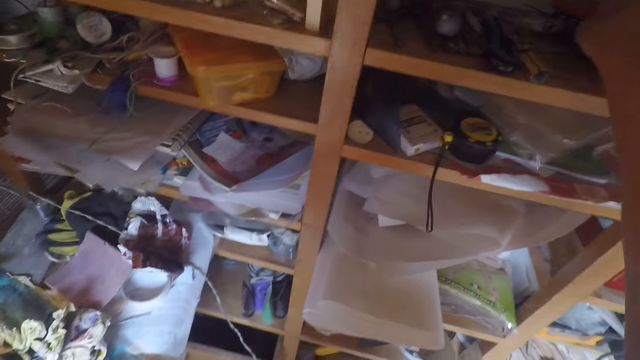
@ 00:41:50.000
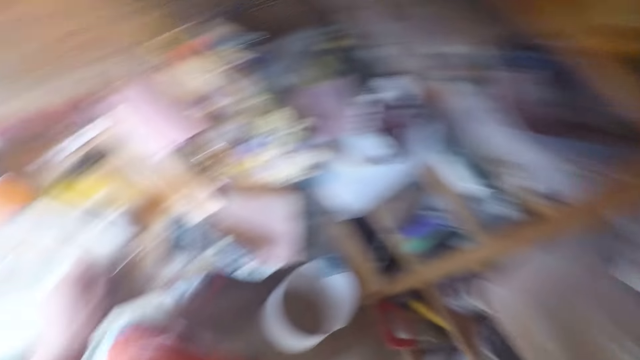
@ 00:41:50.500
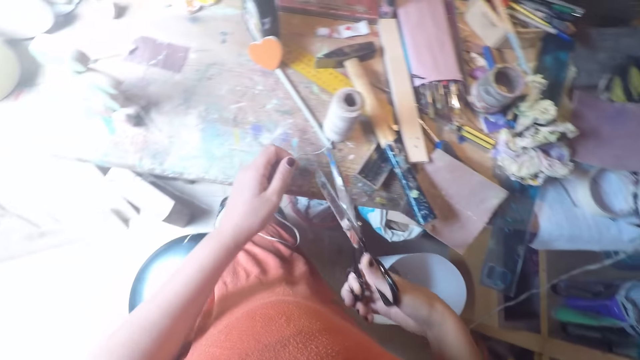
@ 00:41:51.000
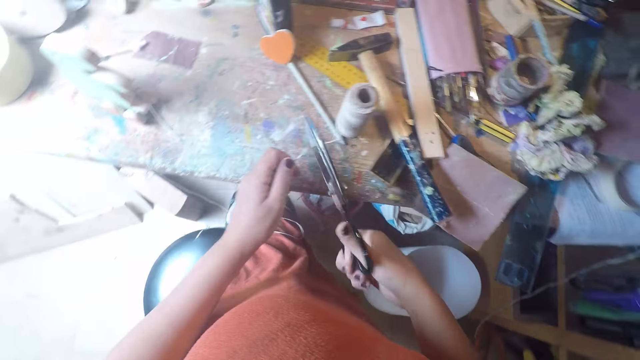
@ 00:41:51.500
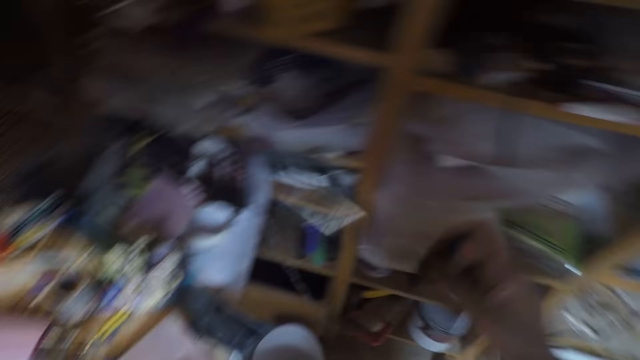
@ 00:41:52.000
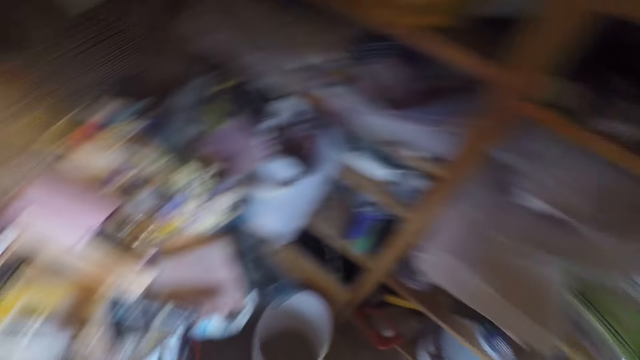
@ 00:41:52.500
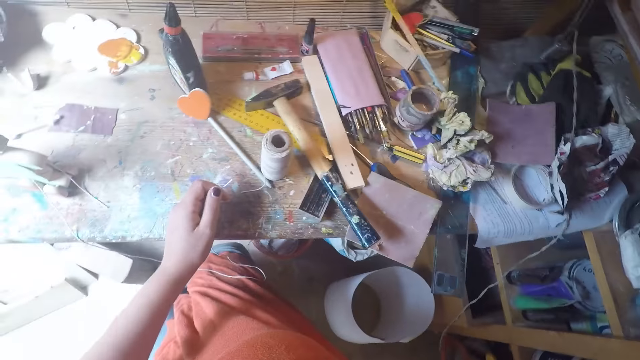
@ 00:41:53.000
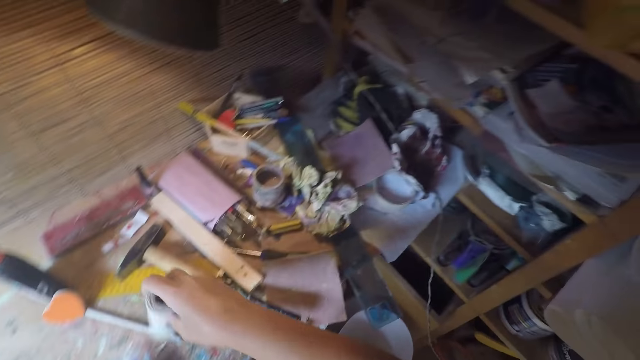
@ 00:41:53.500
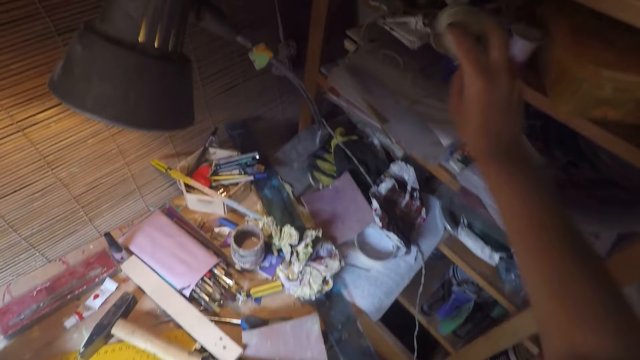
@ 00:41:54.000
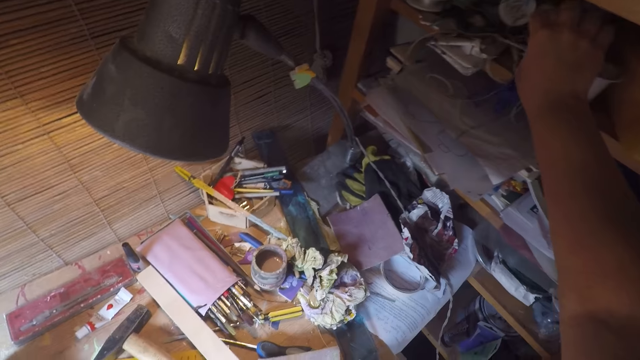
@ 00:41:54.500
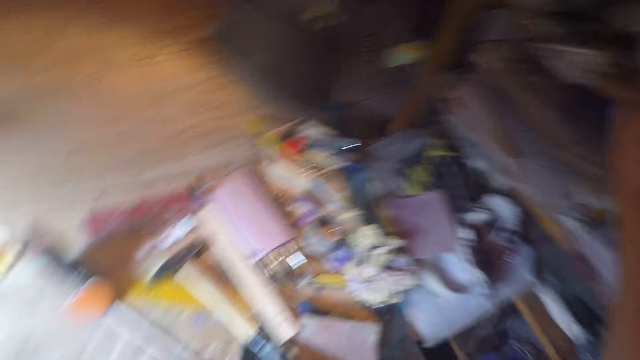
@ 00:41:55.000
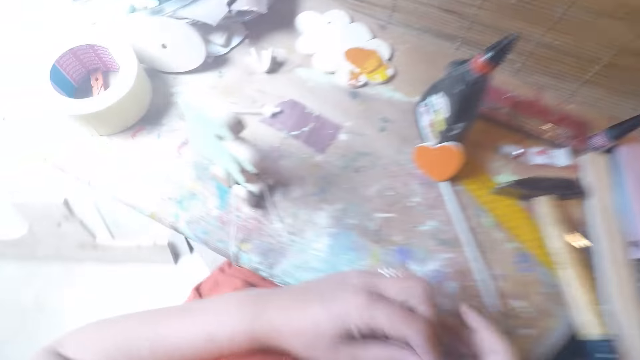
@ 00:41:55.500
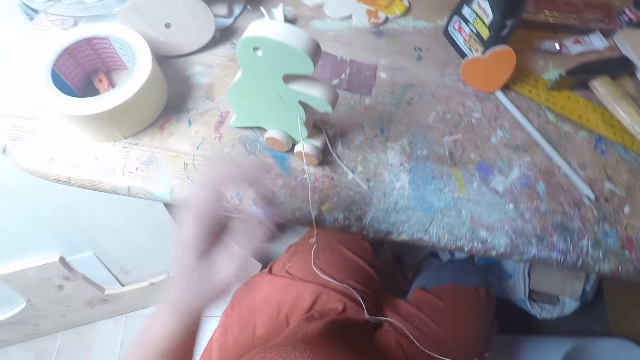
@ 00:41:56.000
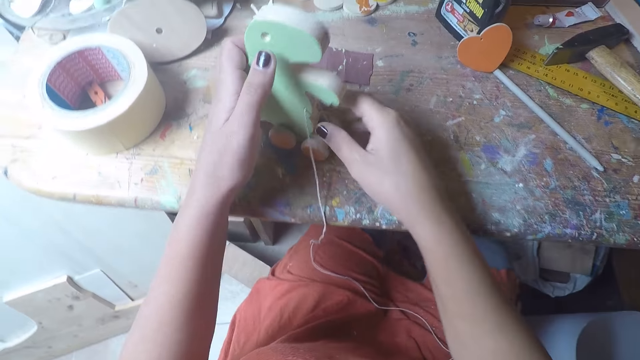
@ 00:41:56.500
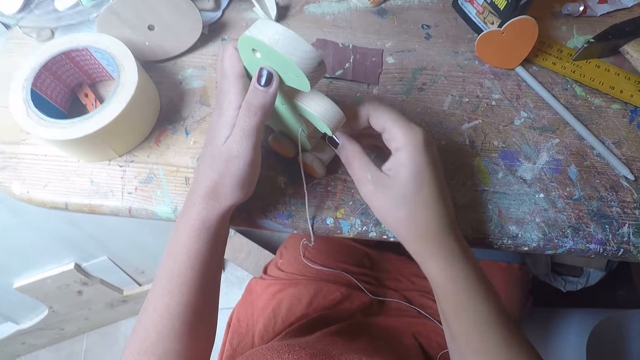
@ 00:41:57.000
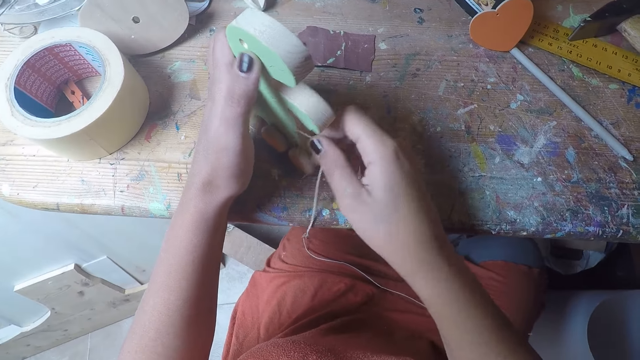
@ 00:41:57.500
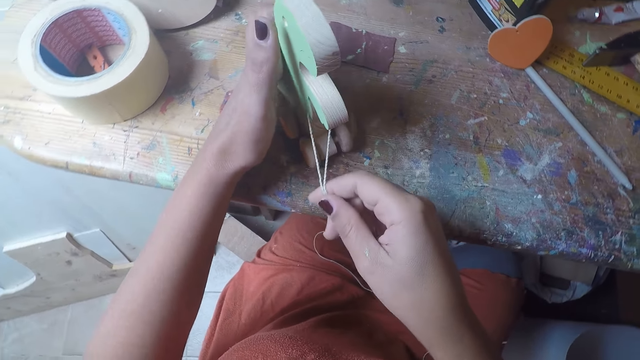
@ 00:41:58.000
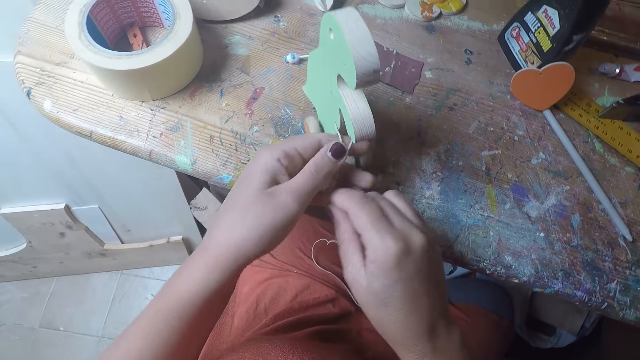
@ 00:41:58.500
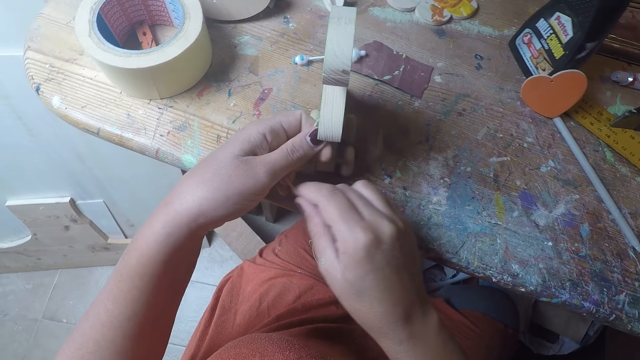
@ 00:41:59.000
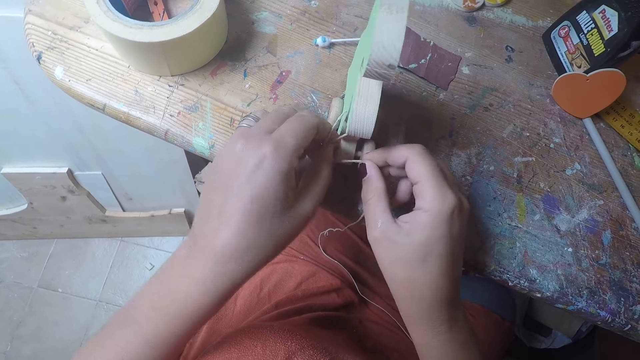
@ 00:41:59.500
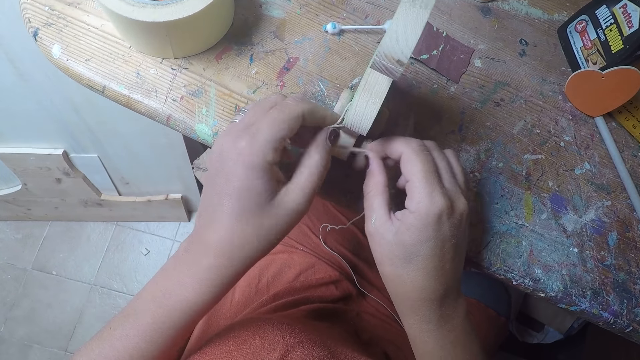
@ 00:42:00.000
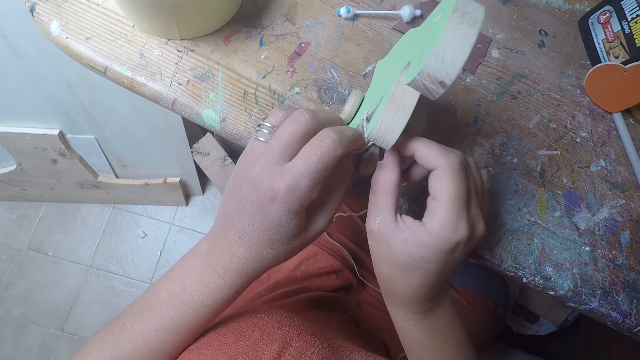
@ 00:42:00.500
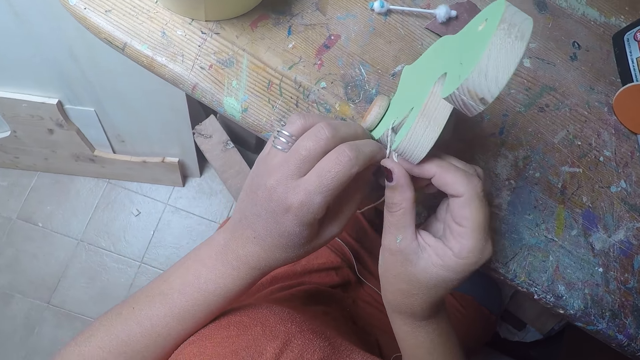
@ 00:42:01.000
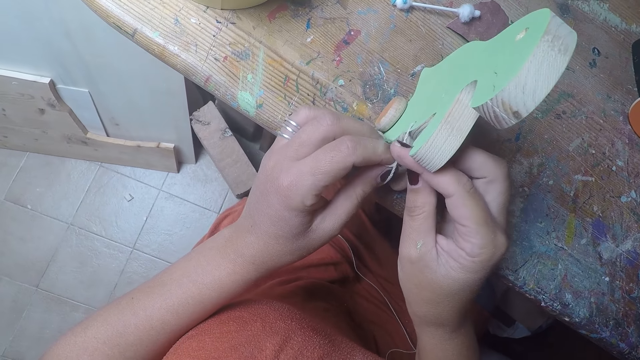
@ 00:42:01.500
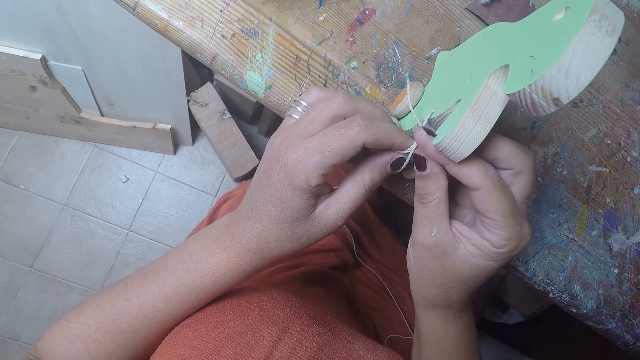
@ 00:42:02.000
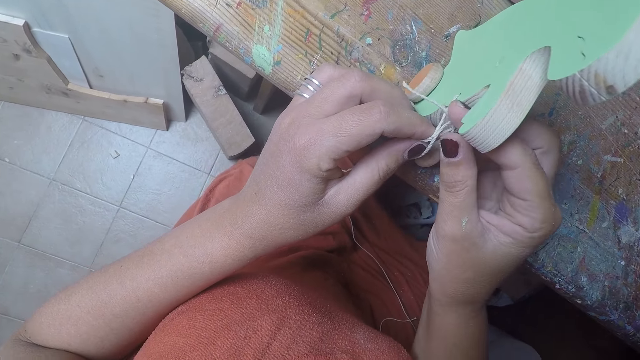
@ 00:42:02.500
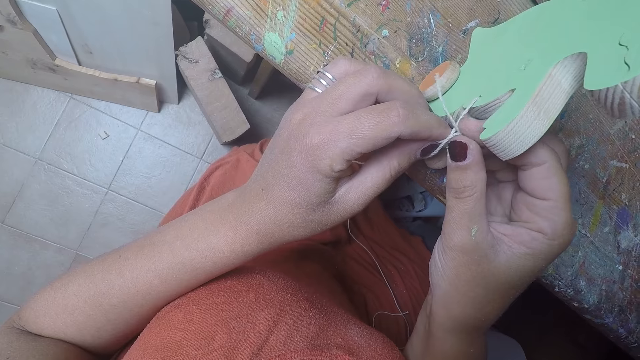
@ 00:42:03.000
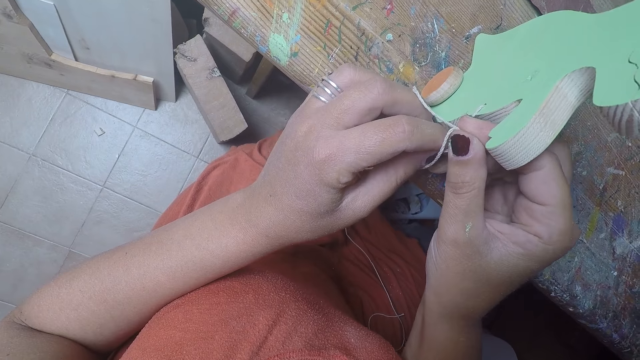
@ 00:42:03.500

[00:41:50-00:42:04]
The camera wearer cuts the twine string with the scissors. She drops the scissors on the shelf with her right hand. She lifts up the twine from the table with her right hand and drops the twine on the shelf with her right hand. She straightens a thread in a wood craft. She puts the twine strings together. She ties a knot on the twine strings.

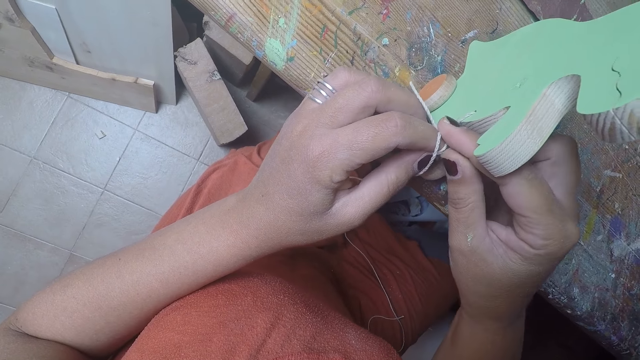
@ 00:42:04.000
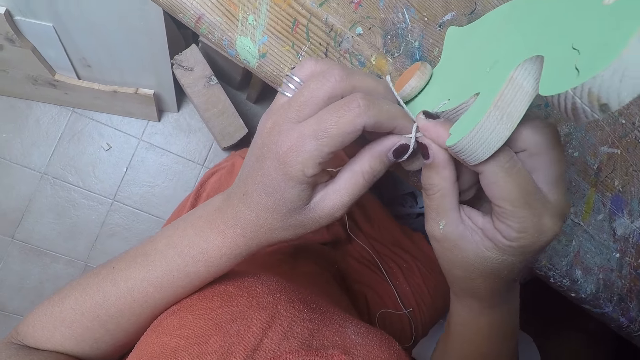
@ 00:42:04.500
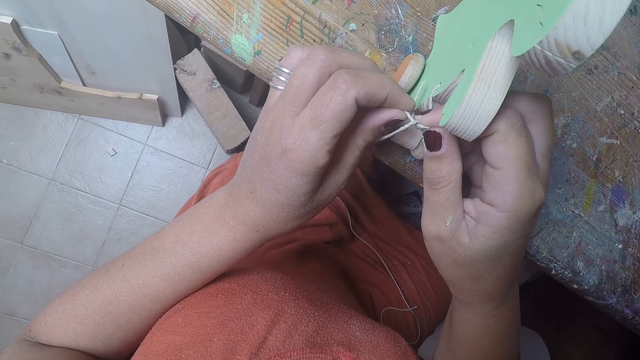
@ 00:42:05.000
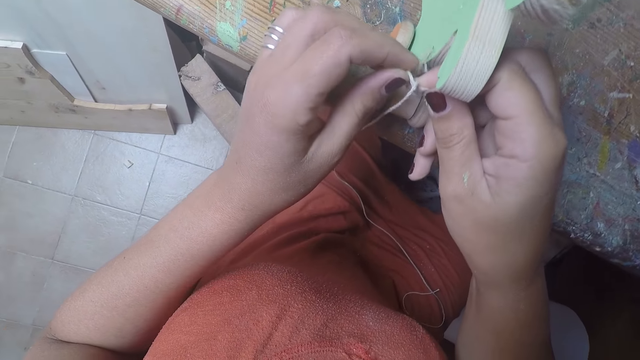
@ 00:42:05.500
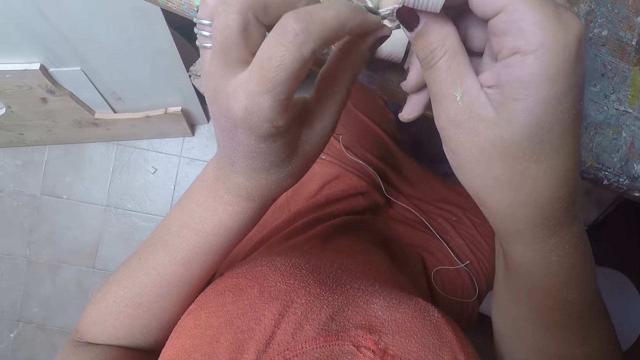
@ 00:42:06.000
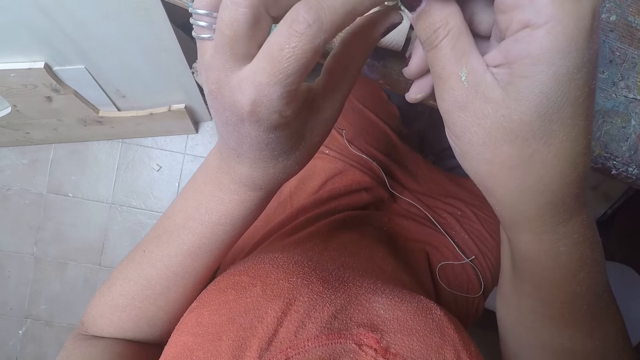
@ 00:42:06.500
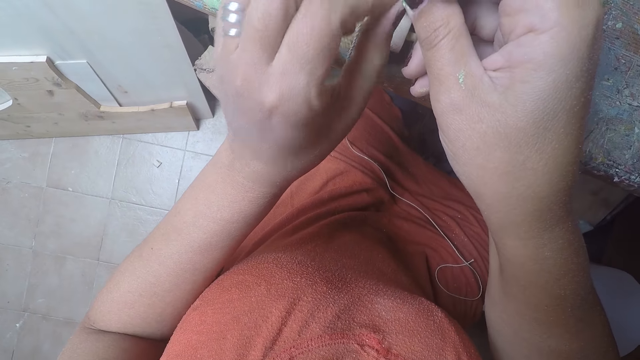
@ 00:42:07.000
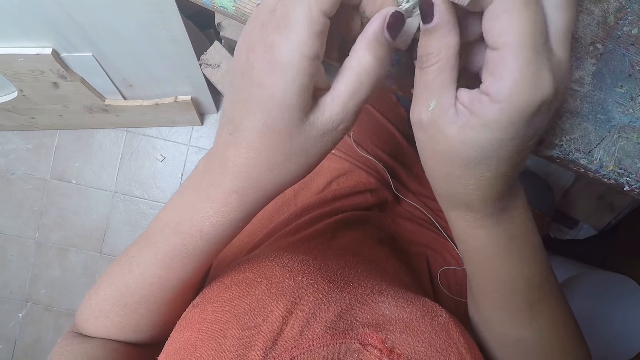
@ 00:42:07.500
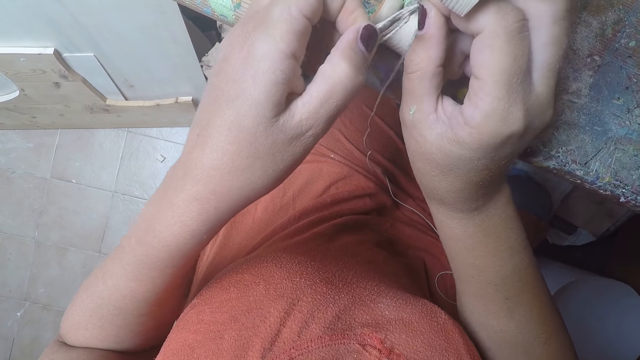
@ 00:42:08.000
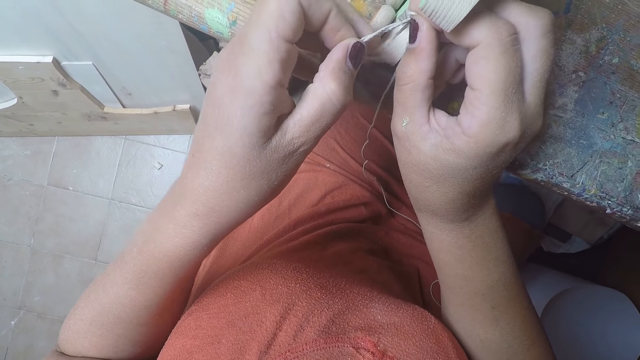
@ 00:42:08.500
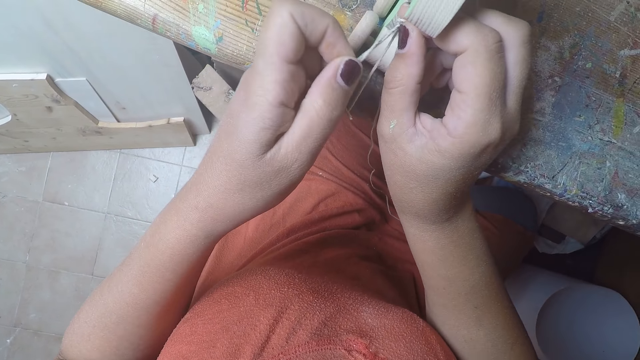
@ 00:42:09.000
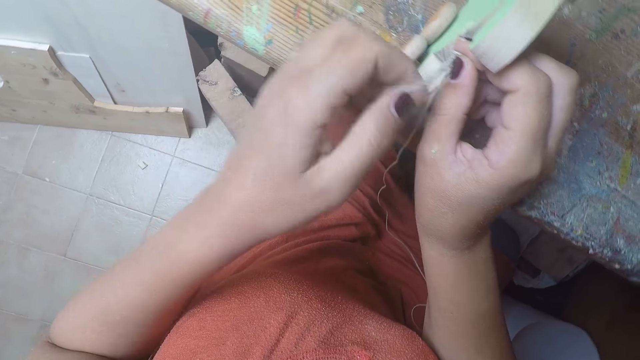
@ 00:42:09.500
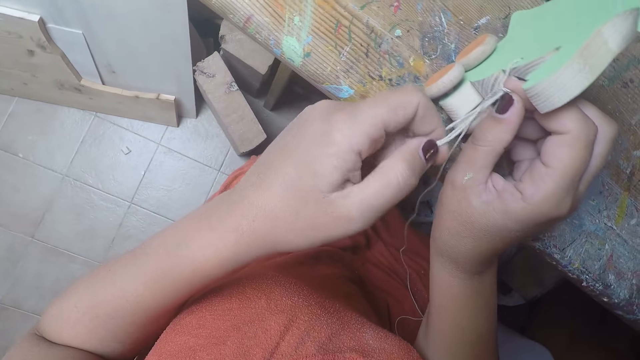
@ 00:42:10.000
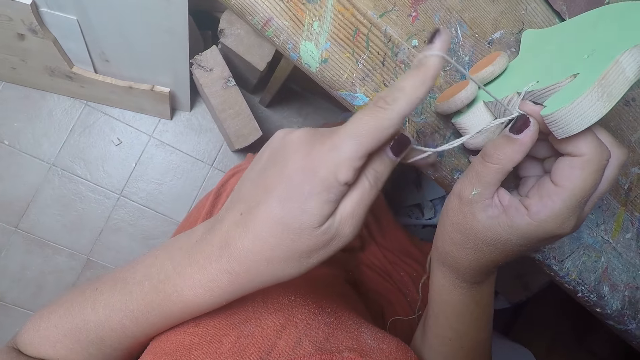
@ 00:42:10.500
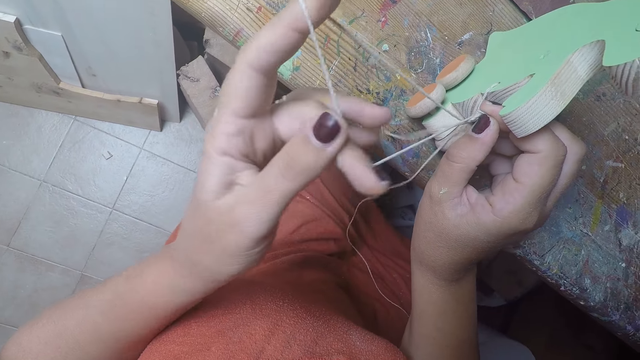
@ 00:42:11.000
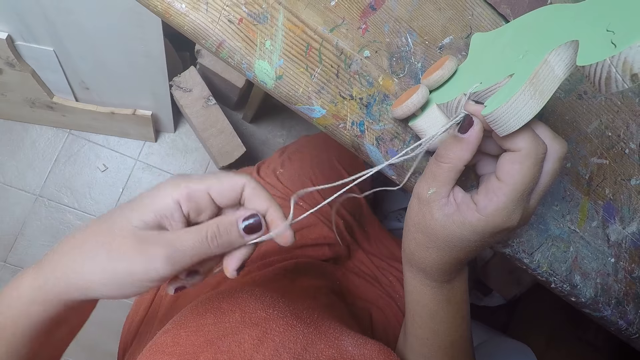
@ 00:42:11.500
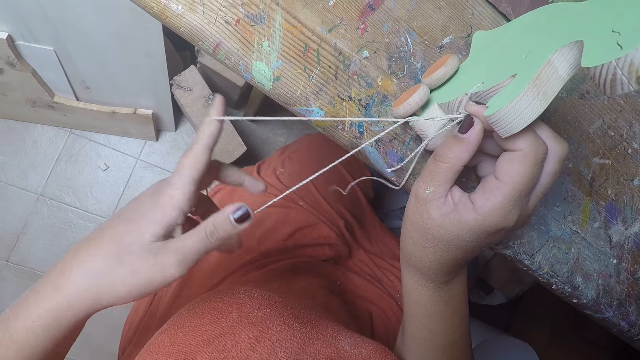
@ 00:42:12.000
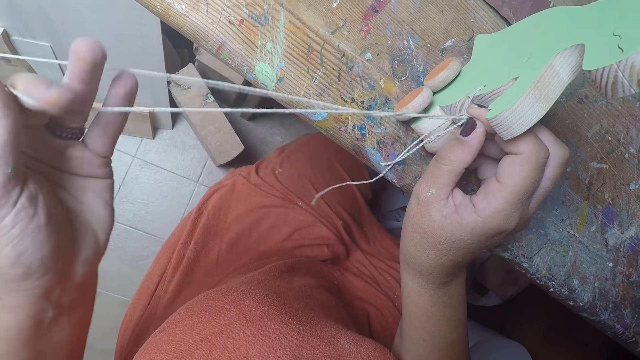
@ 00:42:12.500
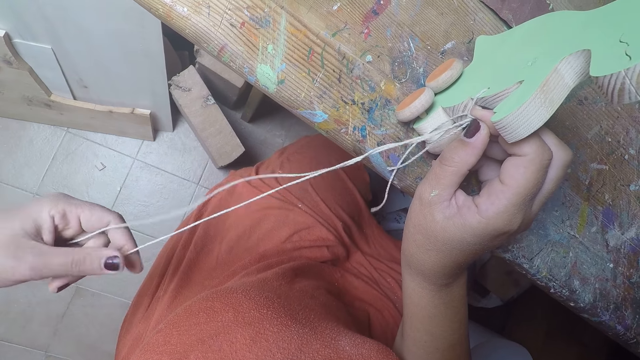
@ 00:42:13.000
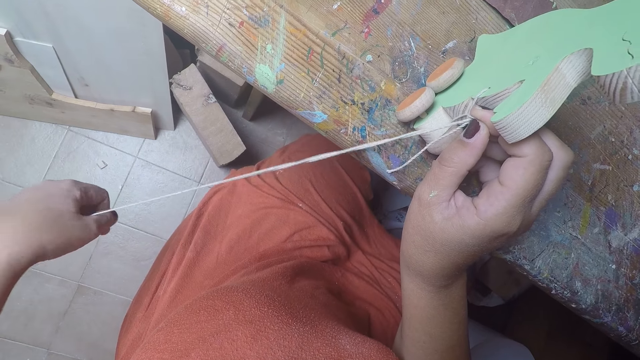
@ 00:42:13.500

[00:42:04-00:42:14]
The camera wearer straightens a thread in a wood craft. They roll the thread.
